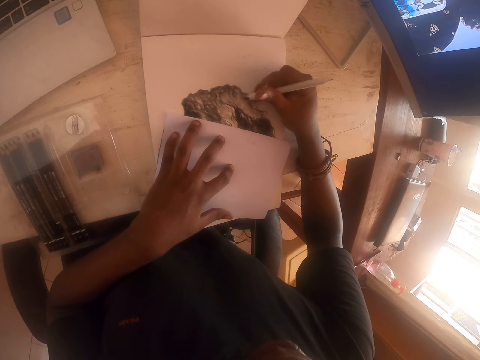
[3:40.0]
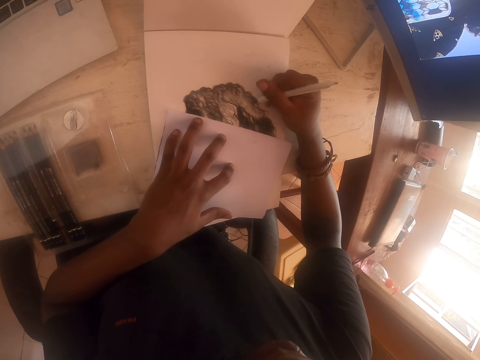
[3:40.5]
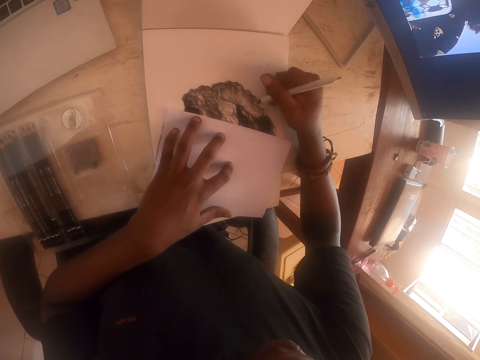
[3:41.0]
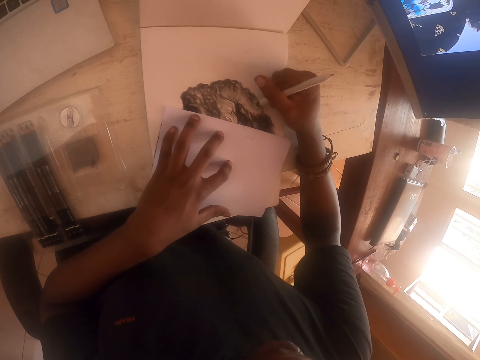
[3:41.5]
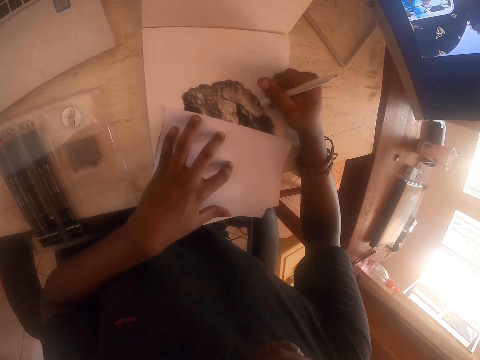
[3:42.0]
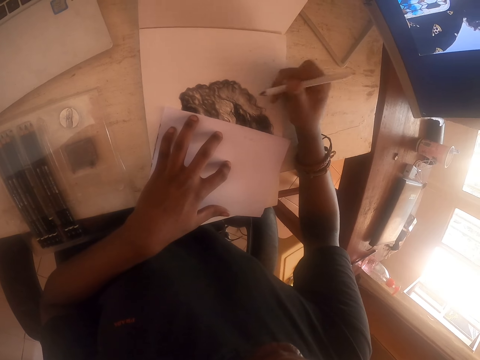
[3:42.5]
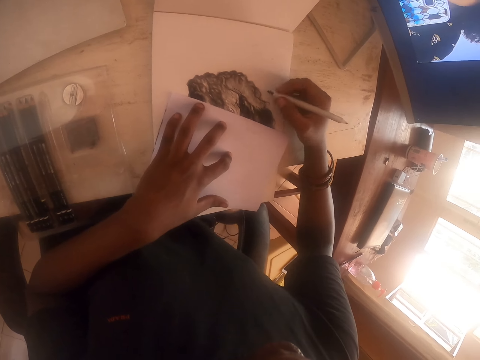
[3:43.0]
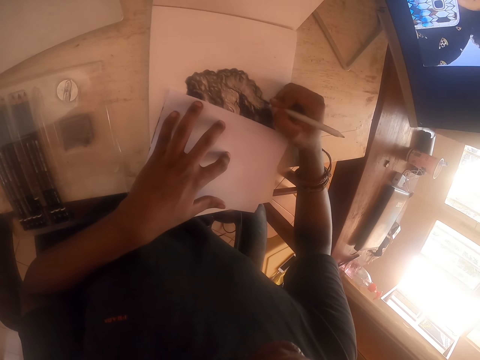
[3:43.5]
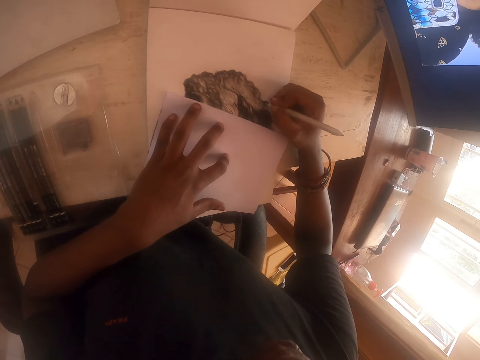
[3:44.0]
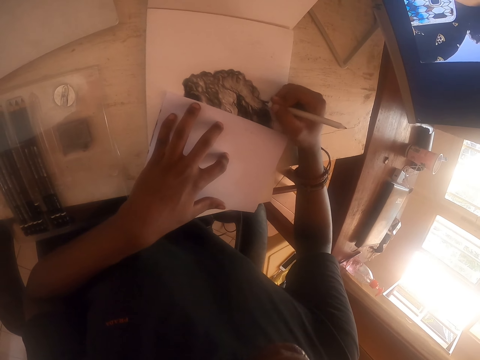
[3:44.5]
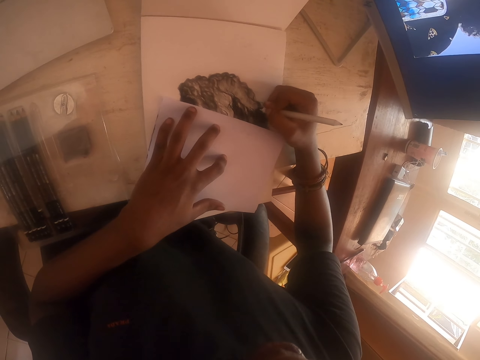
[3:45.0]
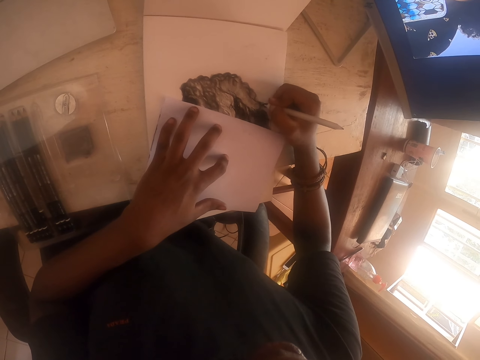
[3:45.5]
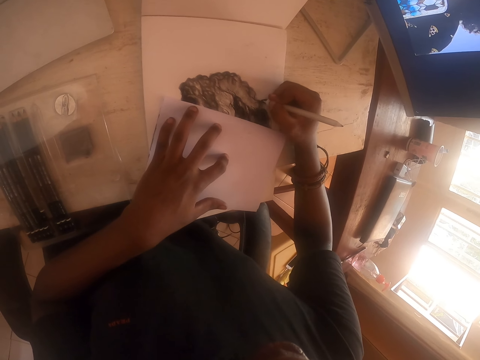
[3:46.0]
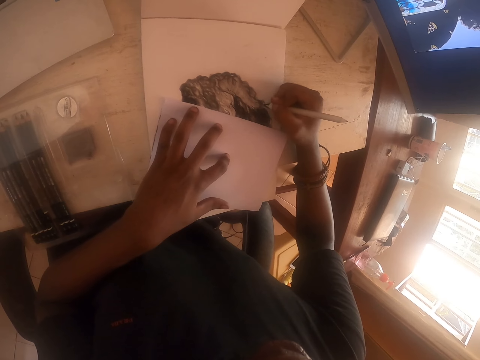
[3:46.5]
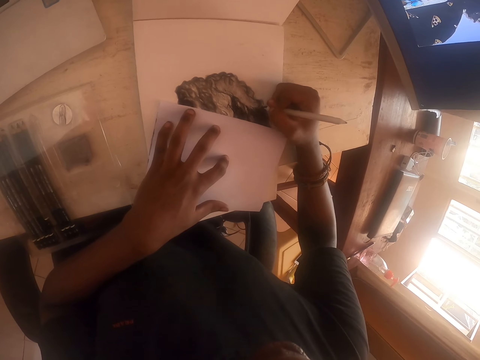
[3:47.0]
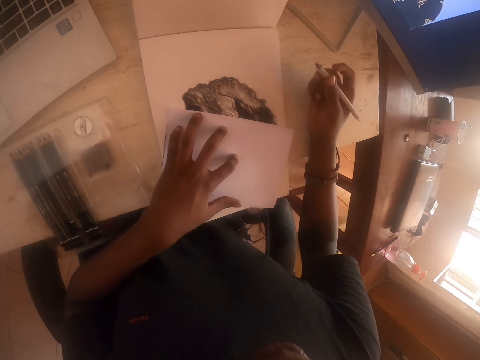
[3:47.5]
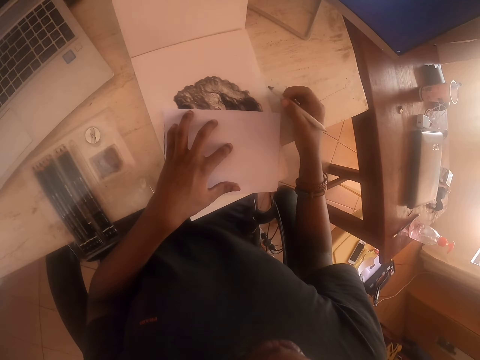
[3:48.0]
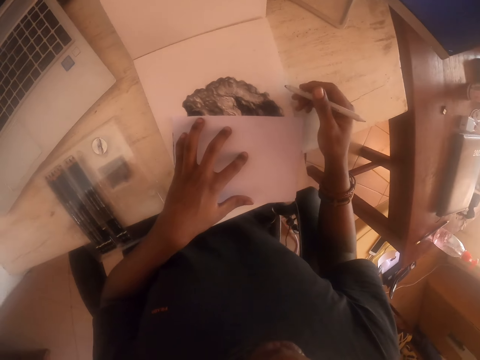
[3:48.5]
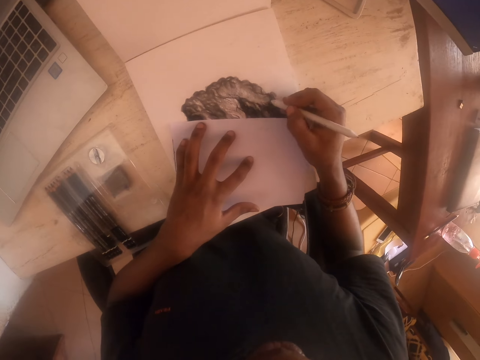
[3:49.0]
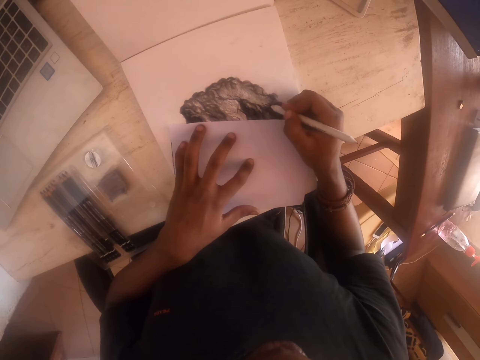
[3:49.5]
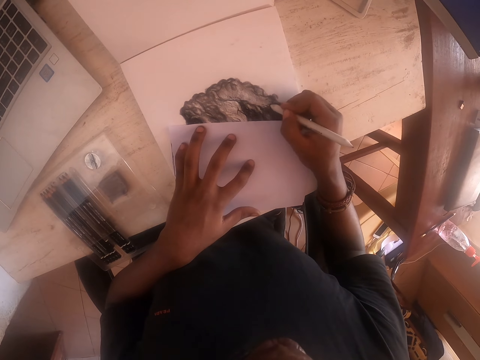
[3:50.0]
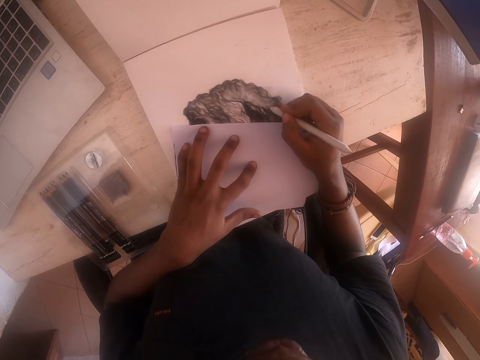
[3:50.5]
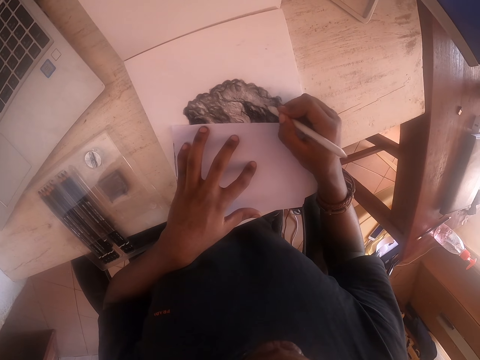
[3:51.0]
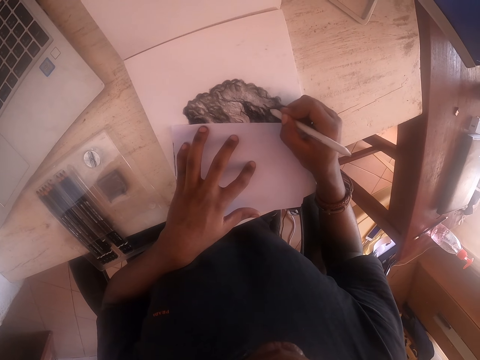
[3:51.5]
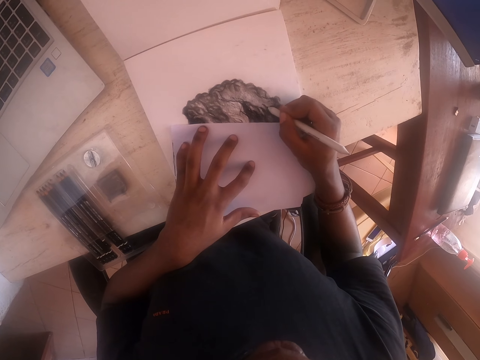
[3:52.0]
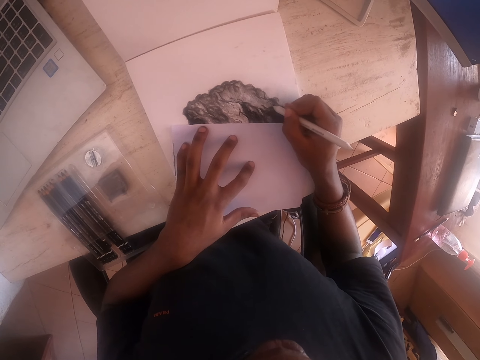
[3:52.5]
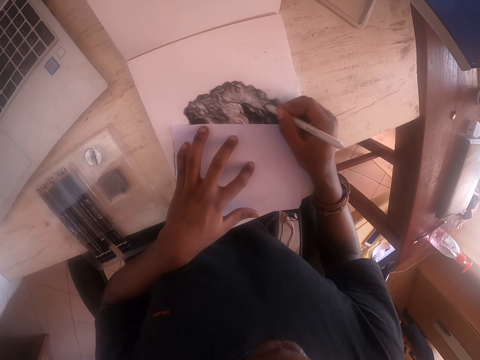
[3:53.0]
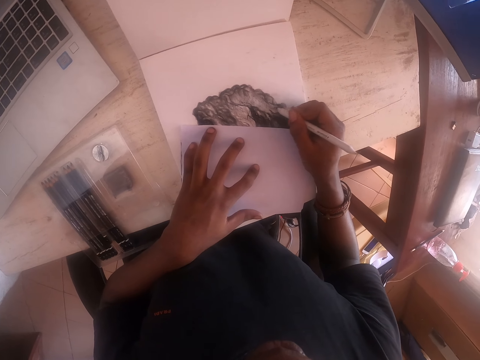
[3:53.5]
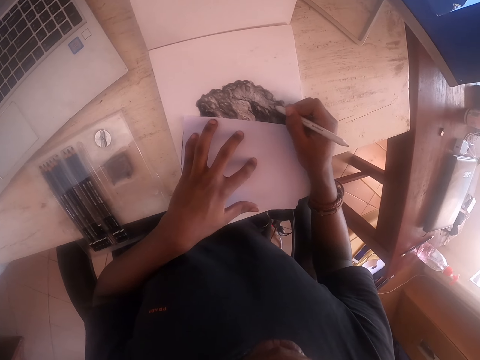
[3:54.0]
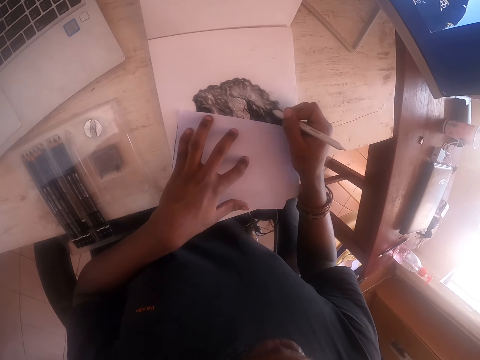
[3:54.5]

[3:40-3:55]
The camera wearer looks at a drawing. They color the drawing with a coloring pencil.

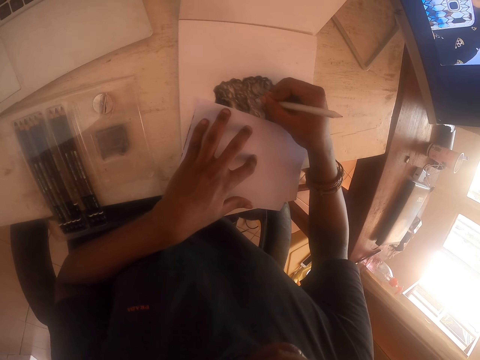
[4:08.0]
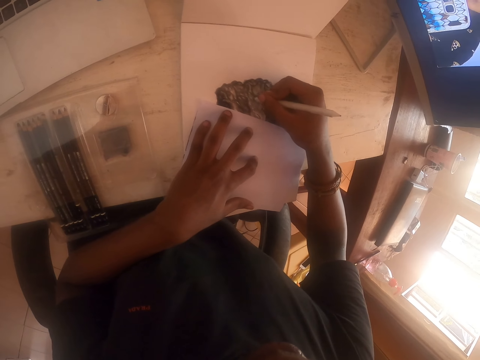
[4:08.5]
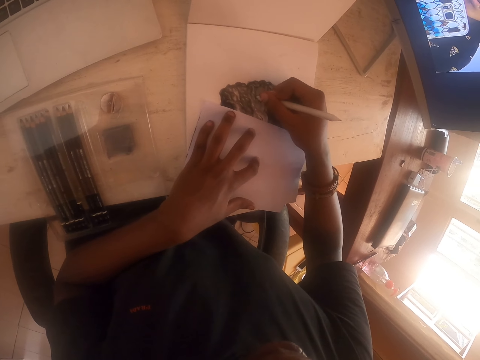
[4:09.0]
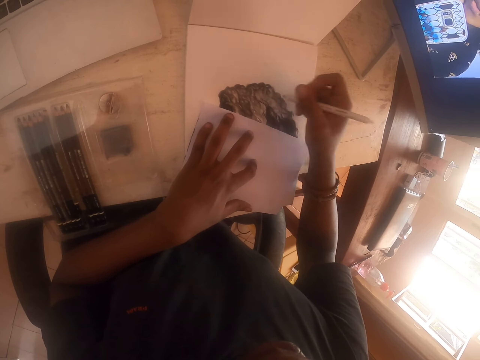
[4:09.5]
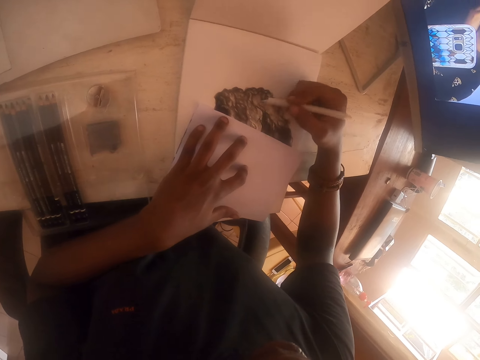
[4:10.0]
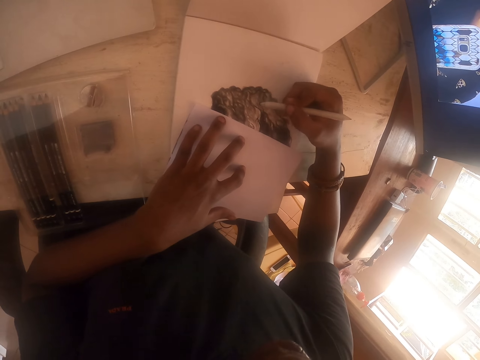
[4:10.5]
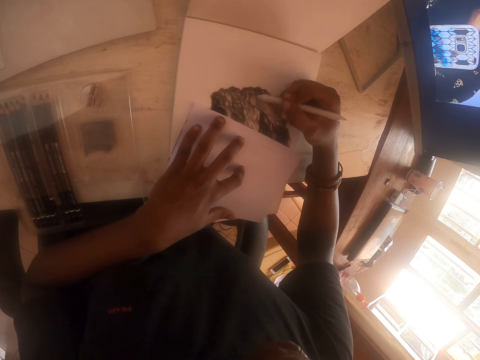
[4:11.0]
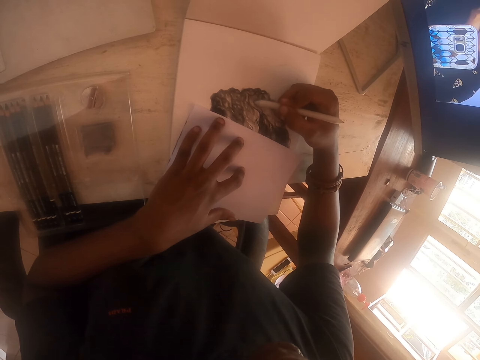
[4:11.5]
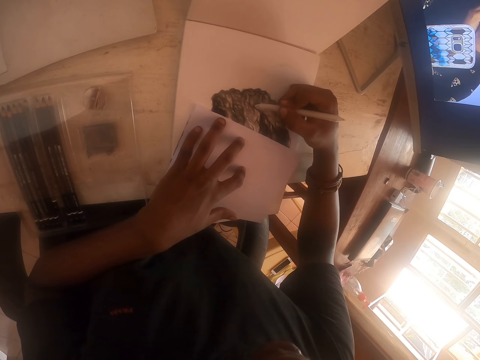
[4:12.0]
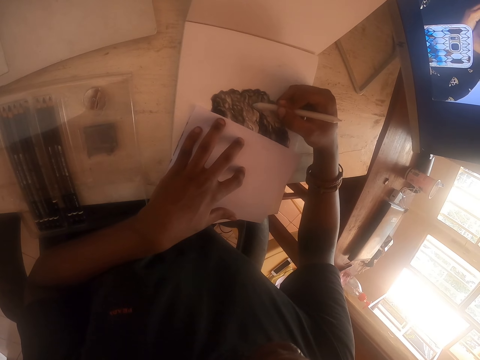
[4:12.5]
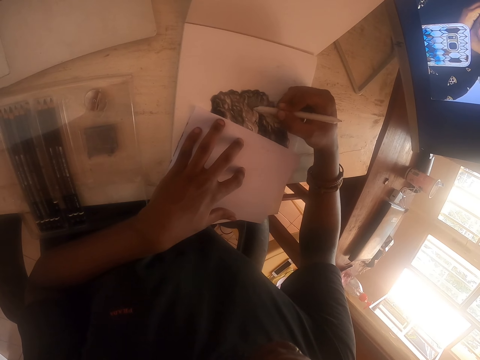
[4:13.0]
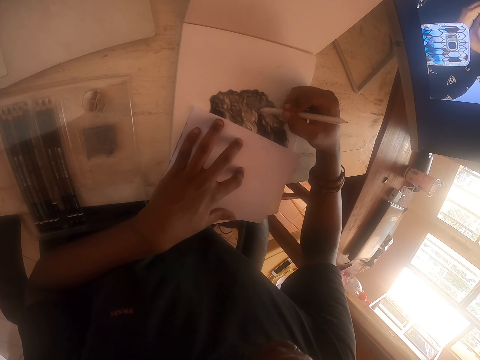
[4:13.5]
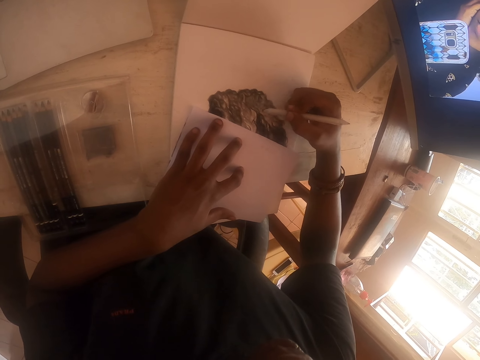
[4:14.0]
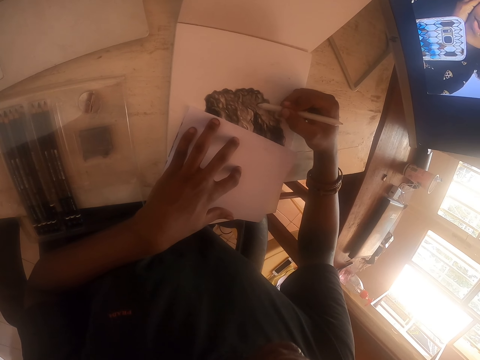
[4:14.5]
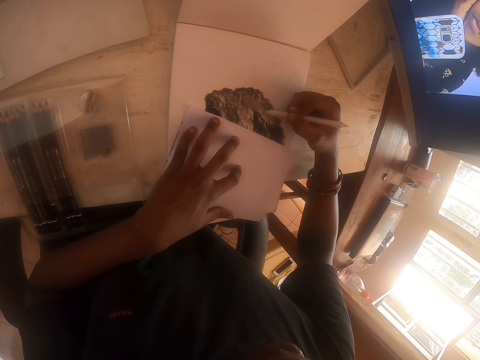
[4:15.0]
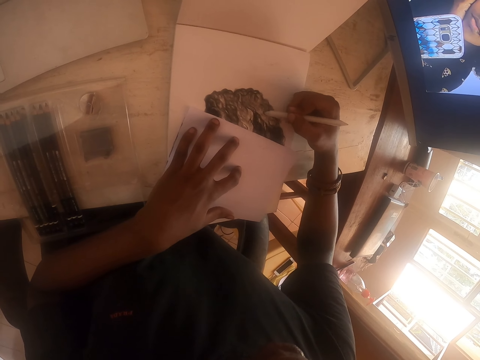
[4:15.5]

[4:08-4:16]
The camera wearer moves a hand. They color a drawing with a coloring pencil.

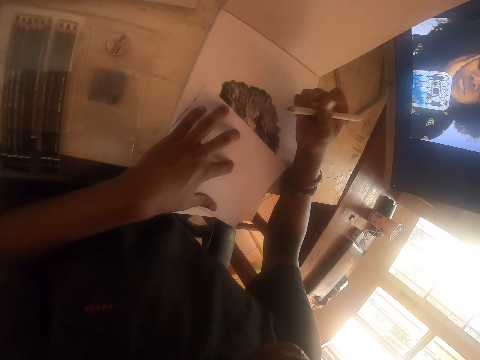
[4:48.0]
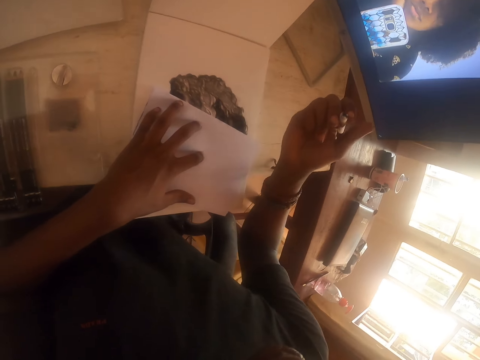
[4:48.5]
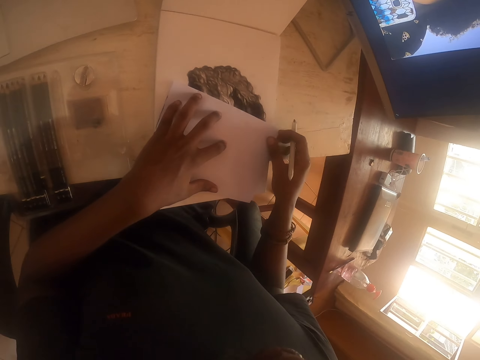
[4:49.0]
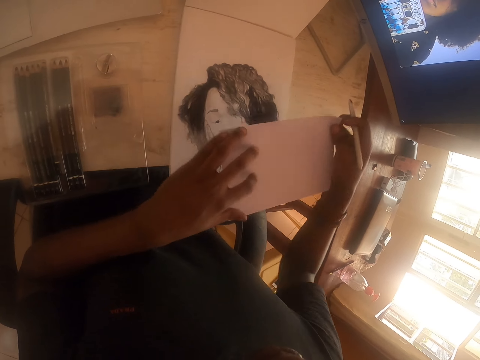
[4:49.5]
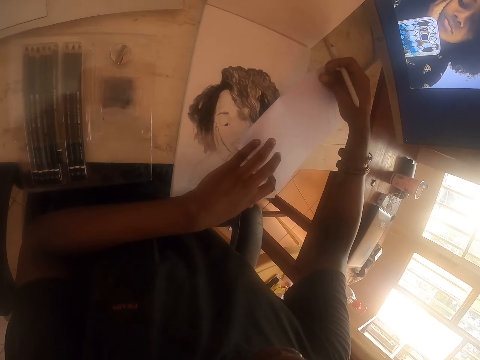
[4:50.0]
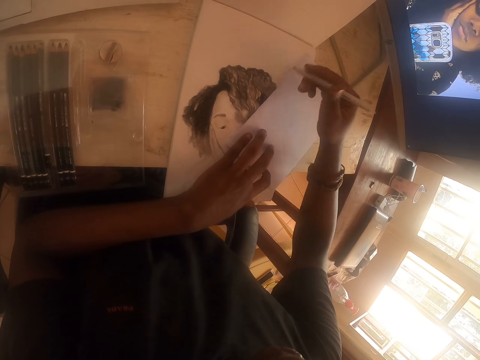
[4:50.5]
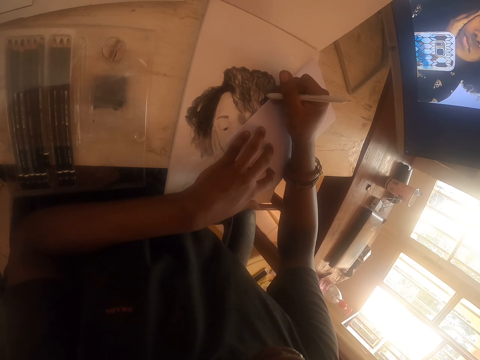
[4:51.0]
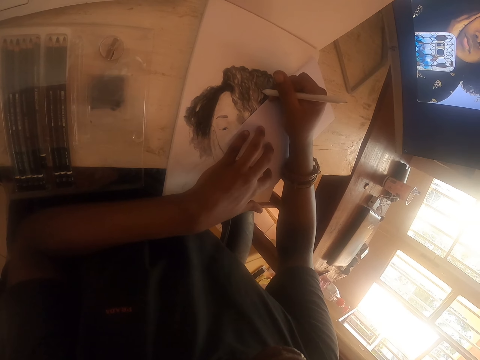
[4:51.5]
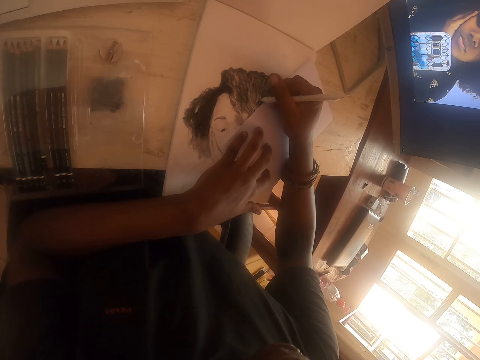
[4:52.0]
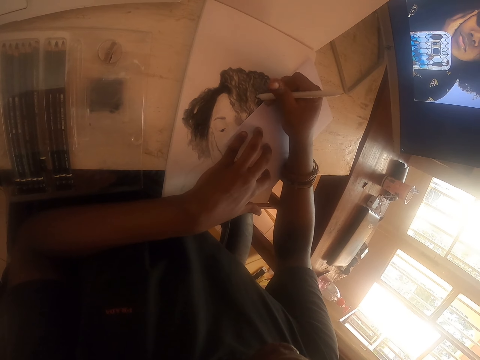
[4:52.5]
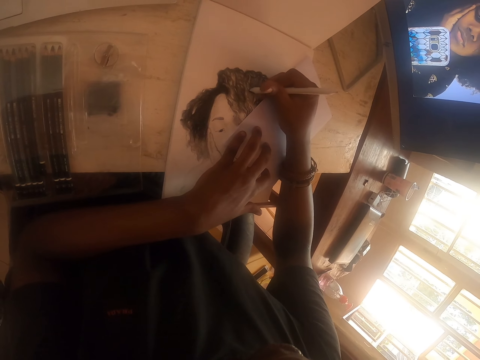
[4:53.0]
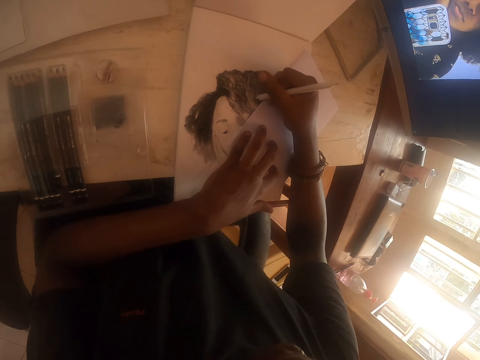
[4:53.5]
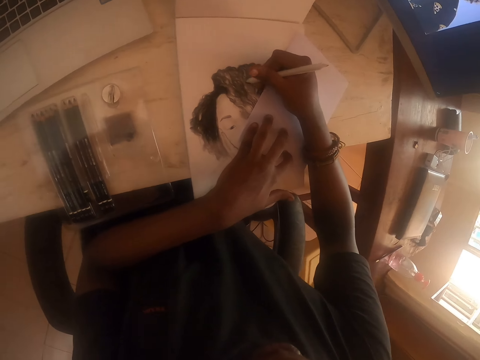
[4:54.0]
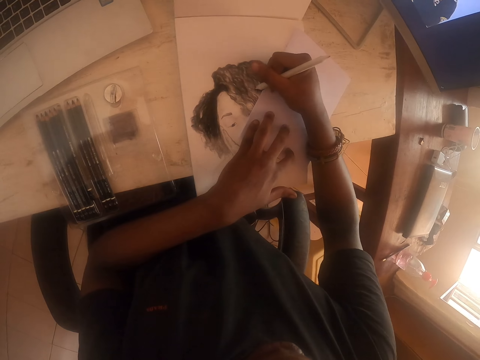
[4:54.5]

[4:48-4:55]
The camera wearer adjusts the piece of paper. They place the piece of paper on the drawing paper. They lift a paper. They draw an image on the paper.
